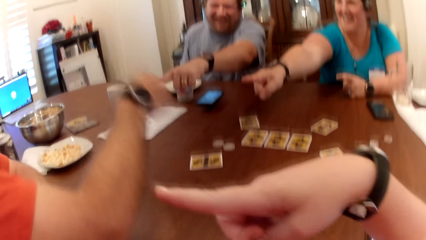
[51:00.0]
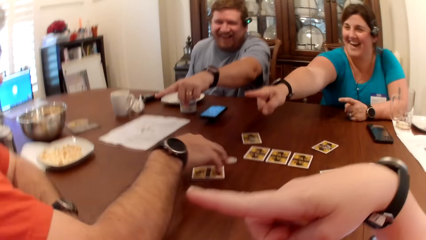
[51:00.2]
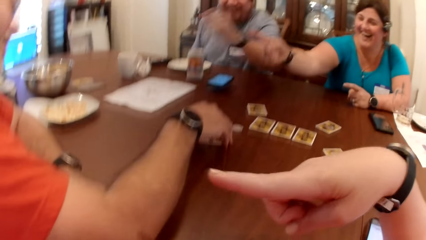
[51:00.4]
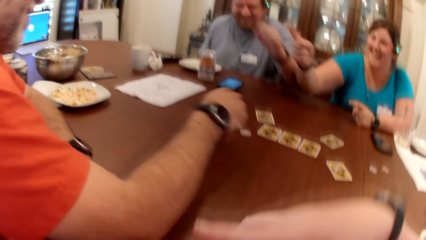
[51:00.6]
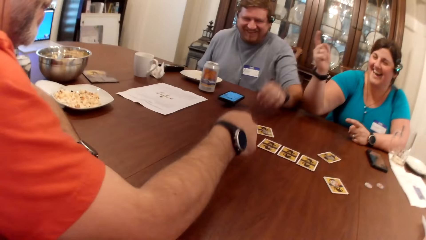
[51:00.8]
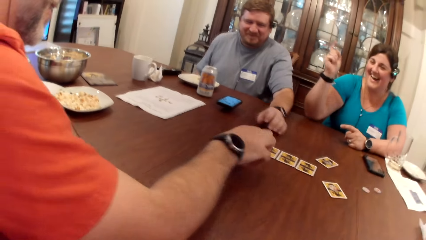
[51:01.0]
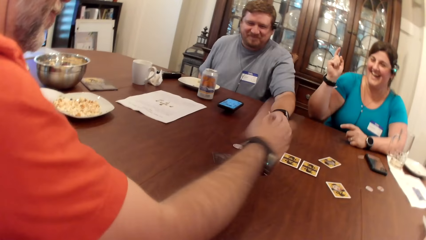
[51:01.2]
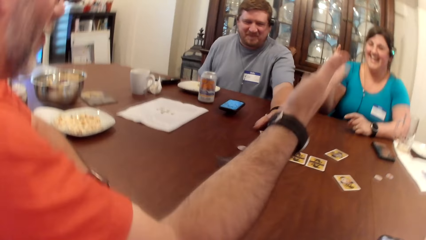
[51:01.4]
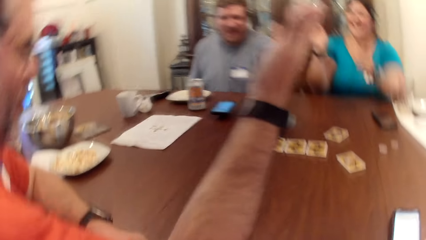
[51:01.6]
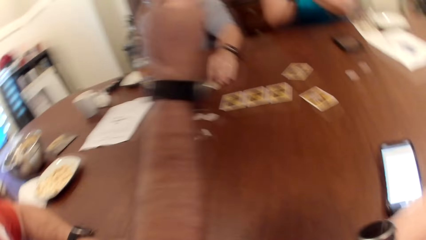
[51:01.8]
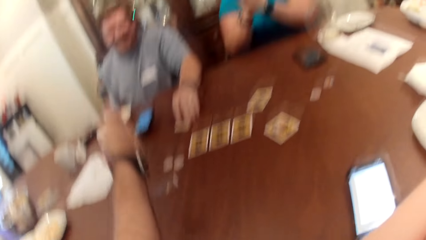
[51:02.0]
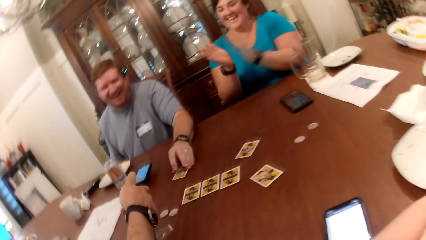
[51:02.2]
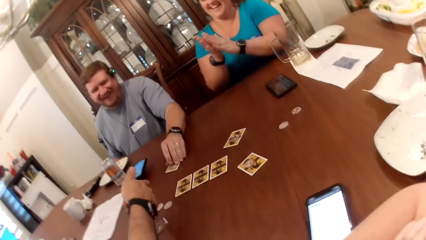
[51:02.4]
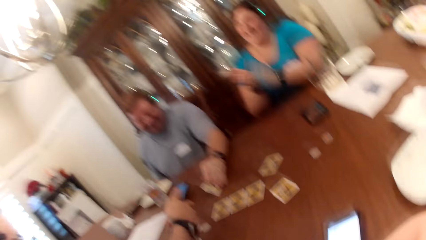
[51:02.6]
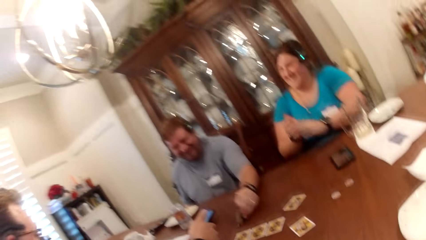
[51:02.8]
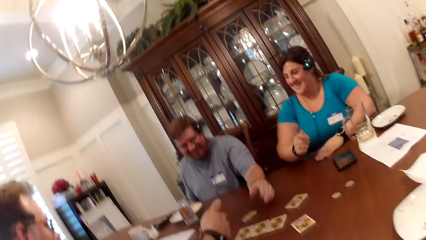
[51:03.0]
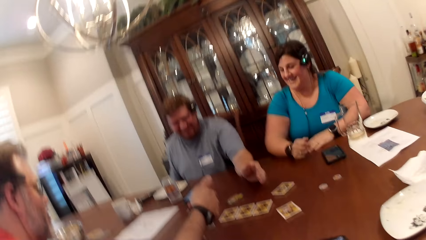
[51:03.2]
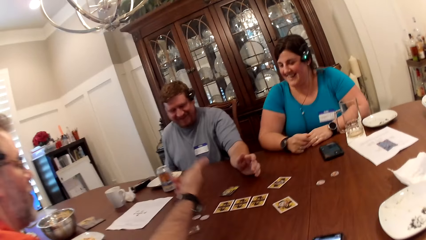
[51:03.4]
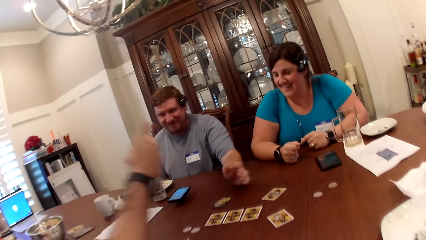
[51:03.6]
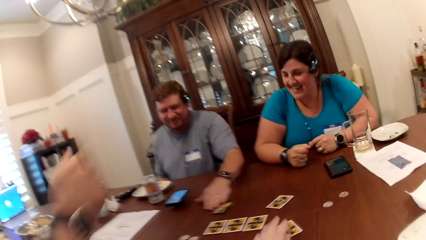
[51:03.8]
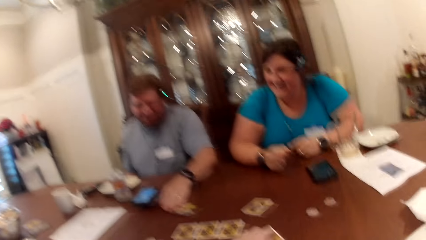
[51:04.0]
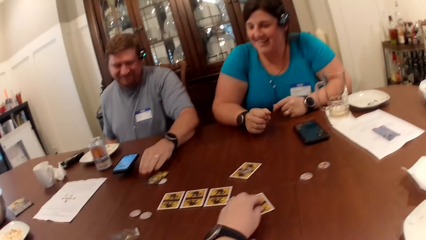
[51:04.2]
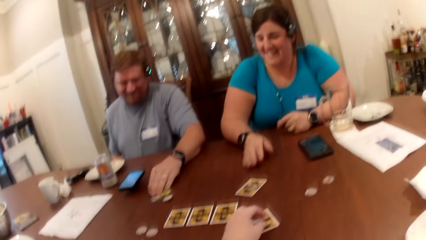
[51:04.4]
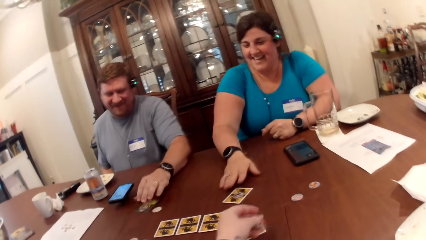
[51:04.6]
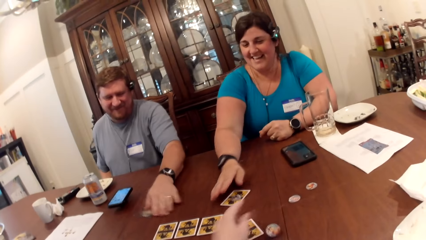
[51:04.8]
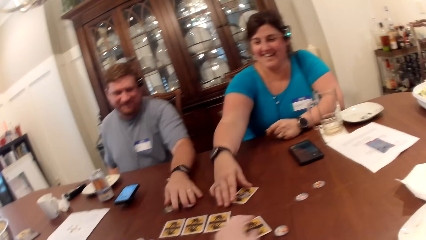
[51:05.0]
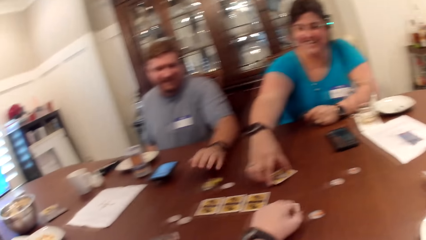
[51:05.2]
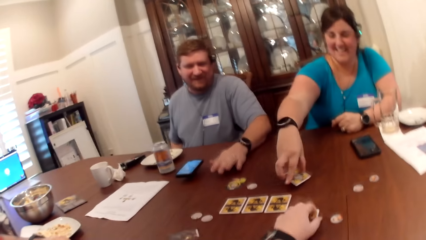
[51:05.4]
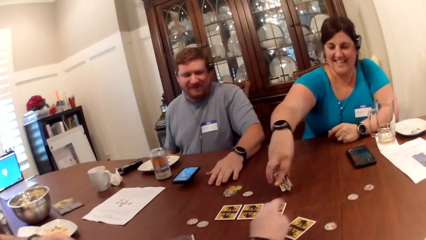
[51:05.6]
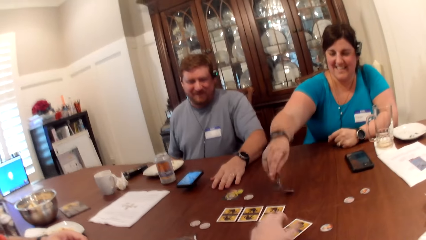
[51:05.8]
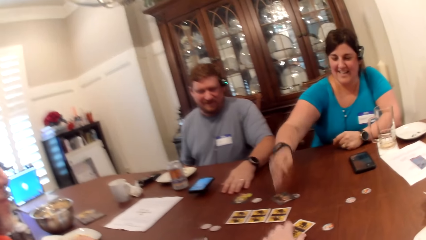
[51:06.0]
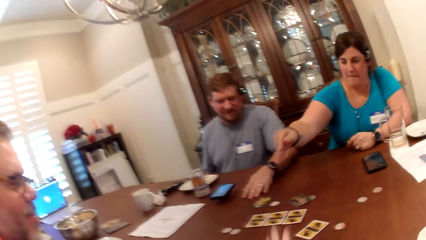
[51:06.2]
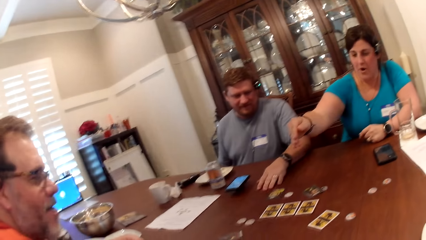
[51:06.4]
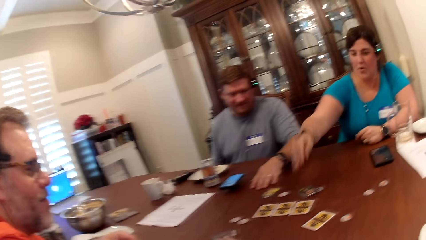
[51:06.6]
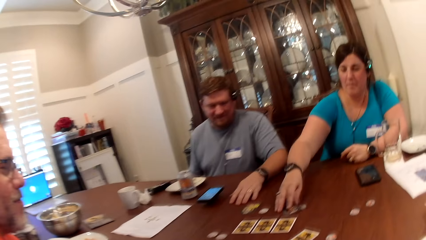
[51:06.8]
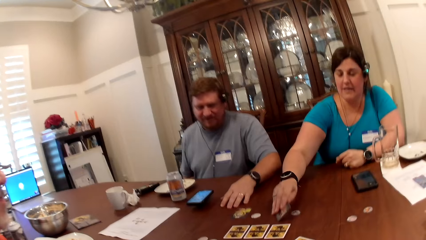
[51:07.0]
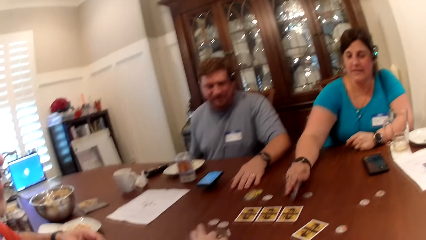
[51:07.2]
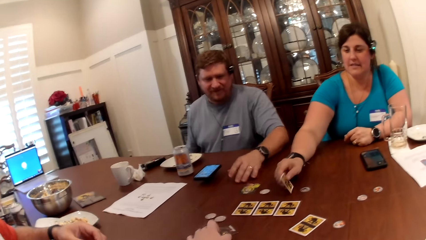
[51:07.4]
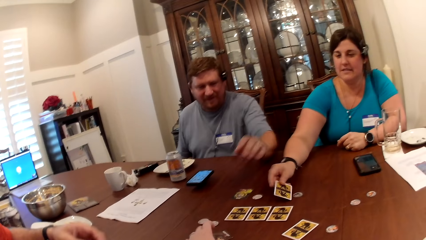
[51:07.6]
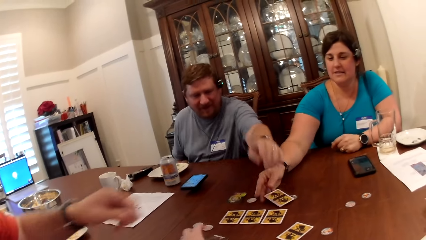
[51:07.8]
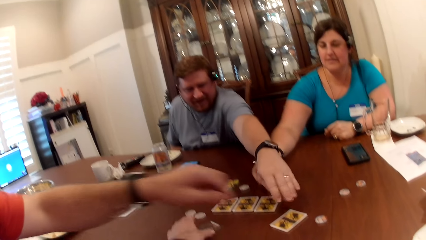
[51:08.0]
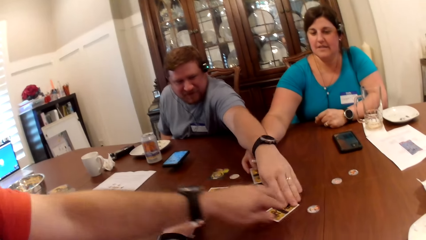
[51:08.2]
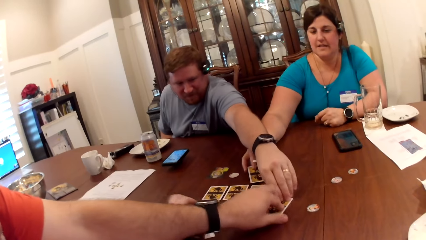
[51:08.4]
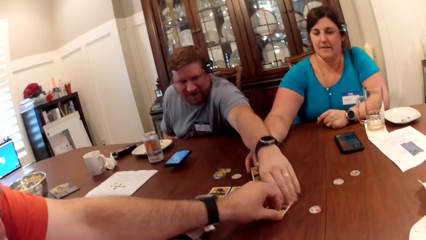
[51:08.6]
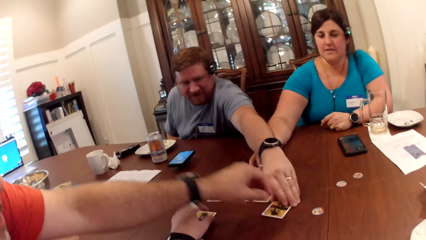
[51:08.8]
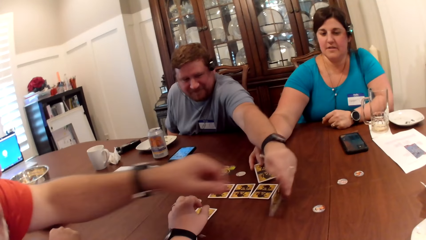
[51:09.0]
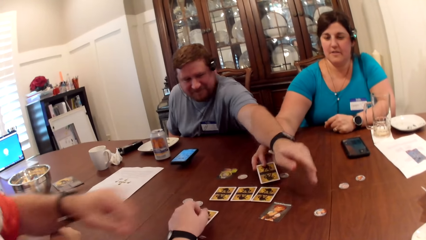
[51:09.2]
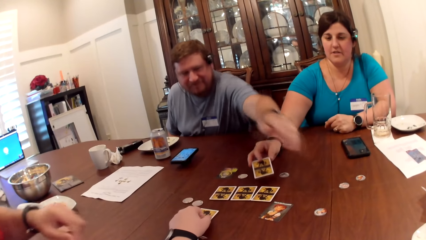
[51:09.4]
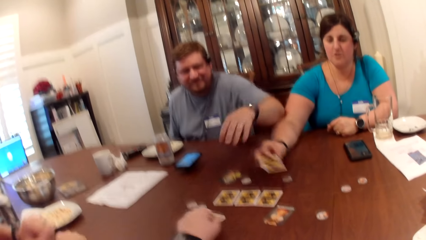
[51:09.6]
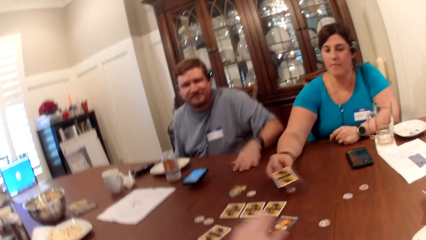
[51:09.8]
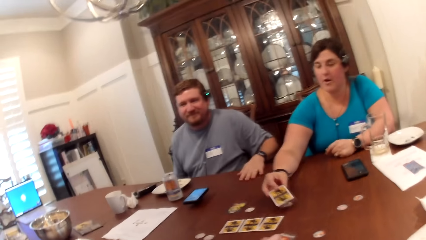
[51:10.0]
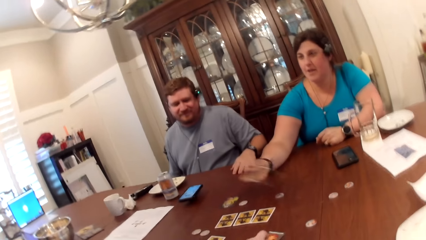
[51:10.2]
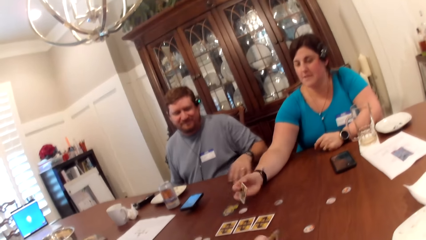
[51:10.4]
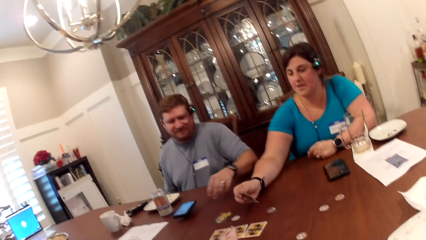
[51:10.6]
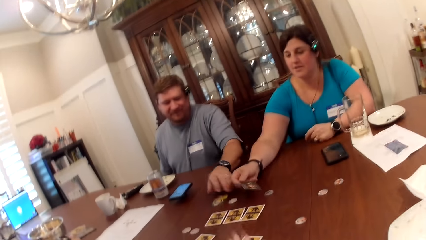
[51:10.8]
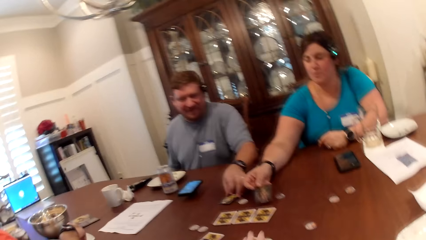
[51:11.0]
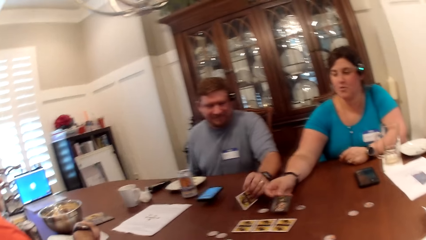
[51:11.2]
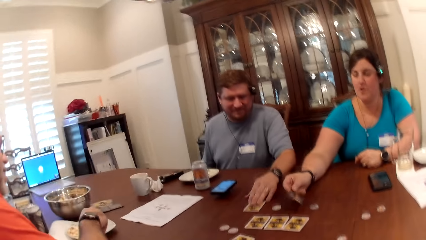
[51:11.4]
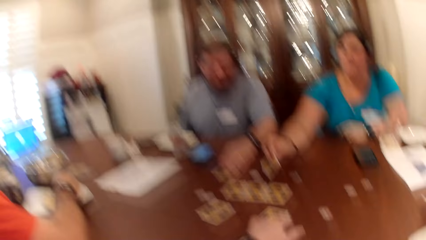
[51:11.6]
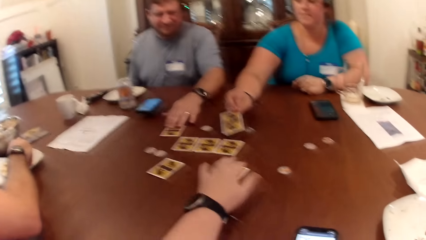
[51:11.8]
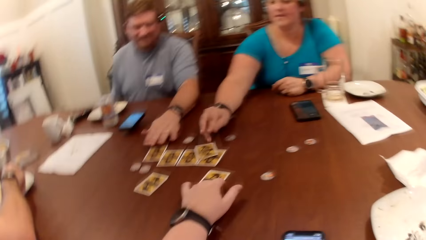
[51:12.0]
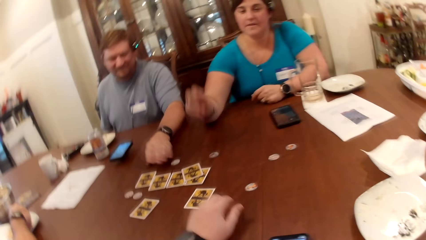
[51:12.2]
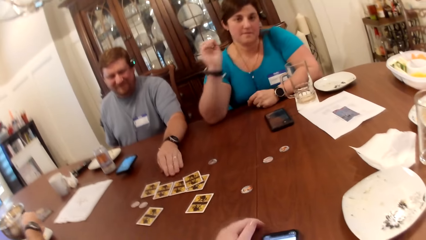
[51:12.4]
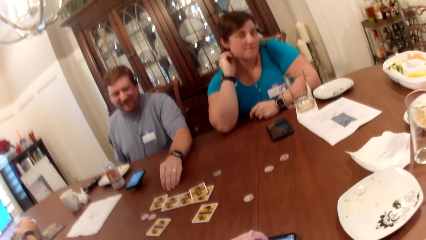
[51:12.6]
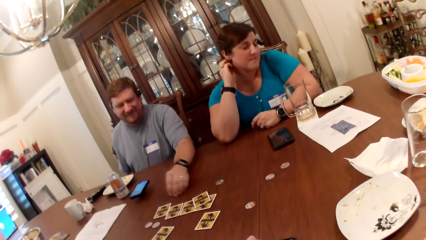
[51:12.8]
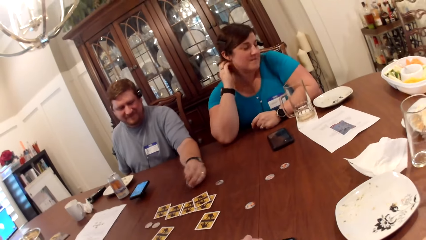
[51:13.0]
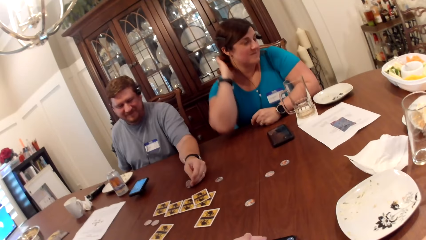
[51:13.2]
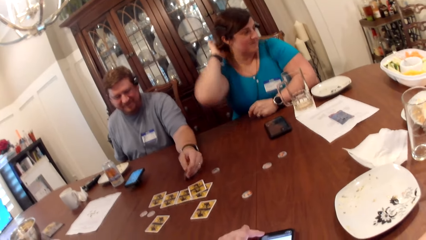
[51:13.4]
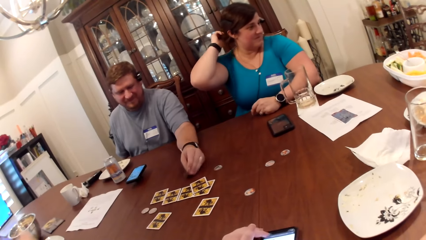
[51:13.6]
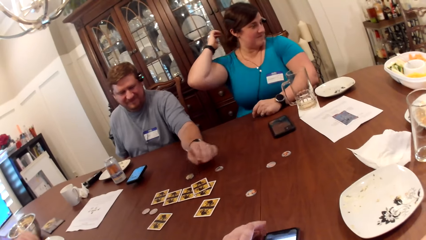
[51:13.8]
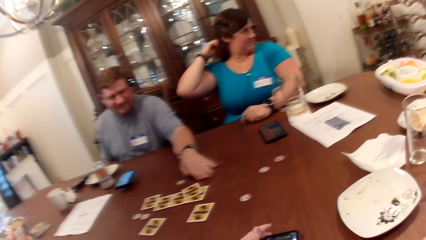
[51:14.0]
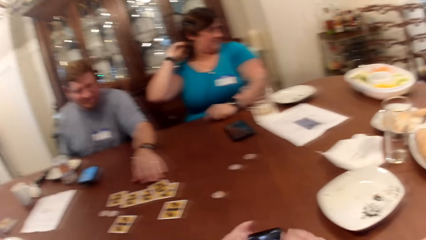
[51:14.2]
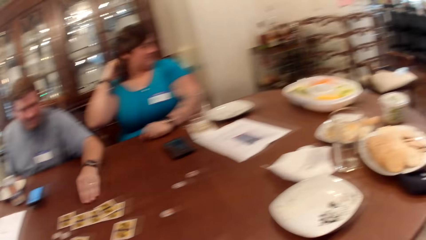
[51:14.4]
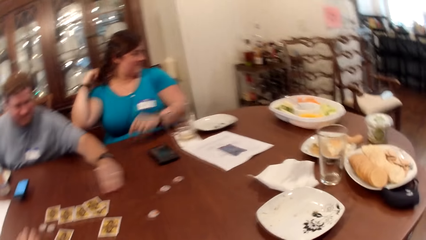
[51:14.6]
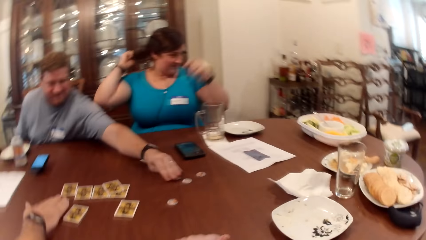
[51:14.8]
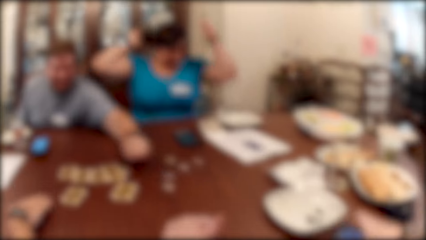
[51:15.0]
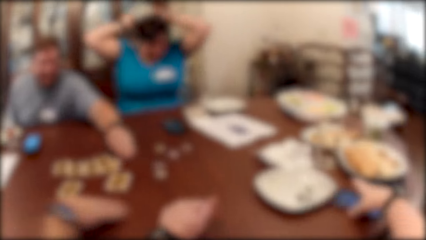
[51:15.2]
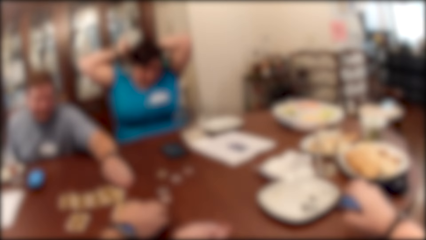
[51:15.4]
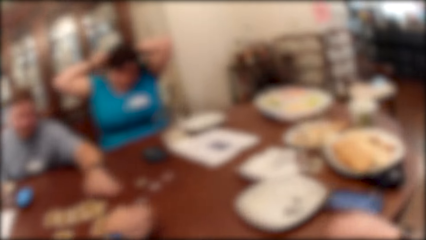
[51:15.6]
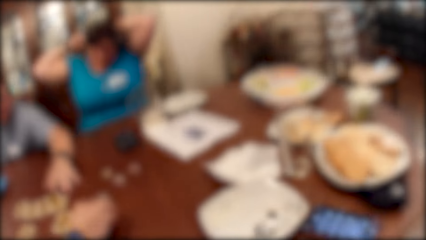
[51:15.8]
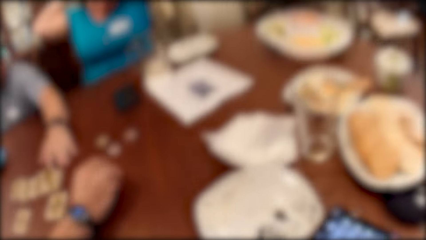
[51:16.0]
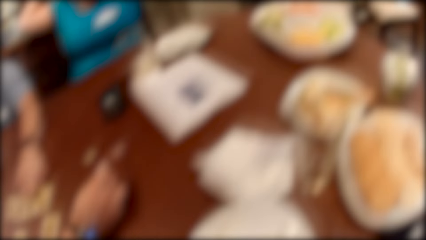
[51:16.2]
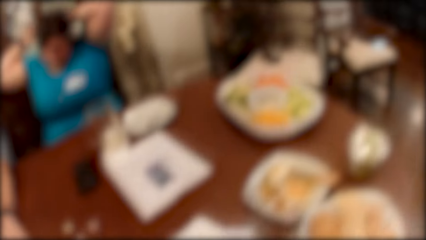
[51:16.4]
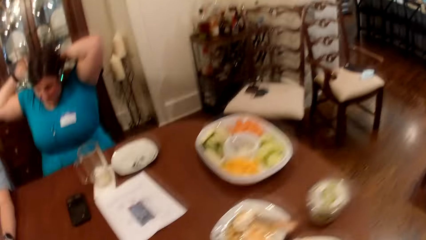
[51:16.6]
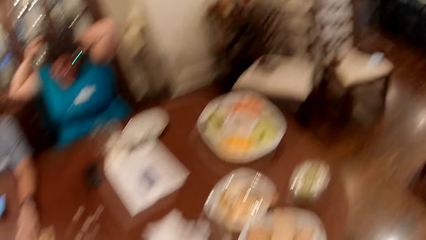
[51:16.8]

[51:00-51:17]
A man turns a card on the table with his right hand. The man converses with the camera wearer, another man and a woman. The other man turns a card on the table with his left hand. The camera wearer looks around. They remove a chip from the top of a card with their right hand. The woman turns a card on the table with her right hand. The woman turns the card on the table with her right hand again. The other man turns the card on the table with his left hand. The woman picks a card from the table with her right hand. The woman converses with the camera wearer, the first man and the other man. The woman drops the card in her right hand on a card on the table. The first man turns a card on the table with his left hand. The camera wearer turns a card around on the table with their left hand. They move the card on the table with their left hand, and move some chip from the table with their left hand. The woman adjusts her hair with both hands. The first man moves some chip from the table with his right hand. The camera wearer moves the phone on the table with their right hand.
